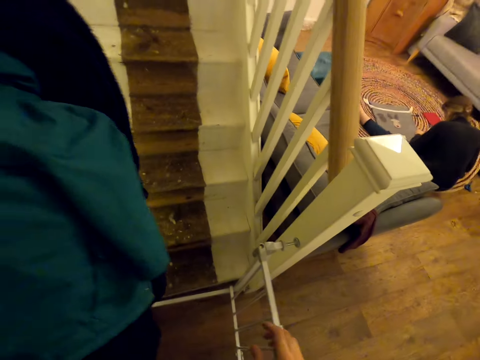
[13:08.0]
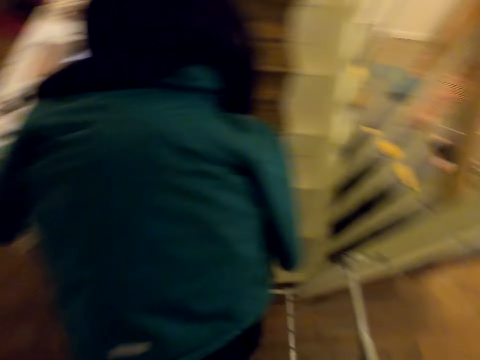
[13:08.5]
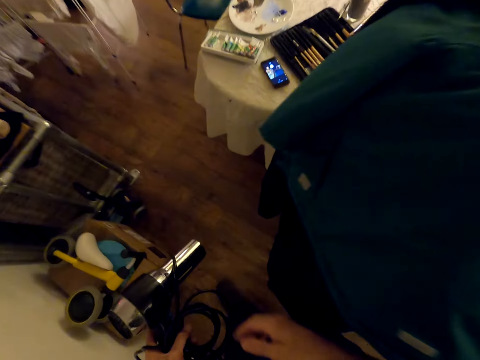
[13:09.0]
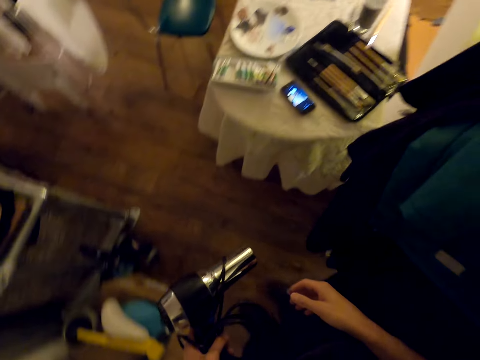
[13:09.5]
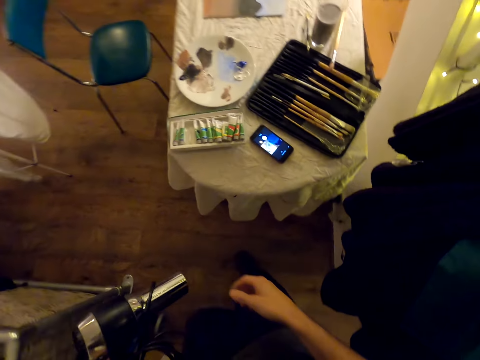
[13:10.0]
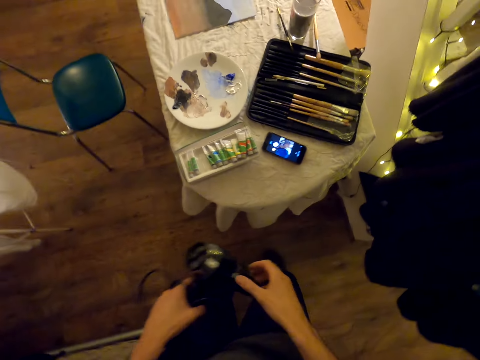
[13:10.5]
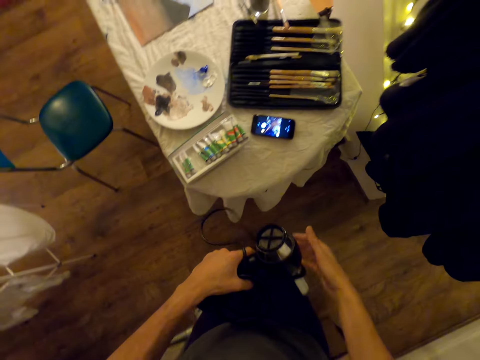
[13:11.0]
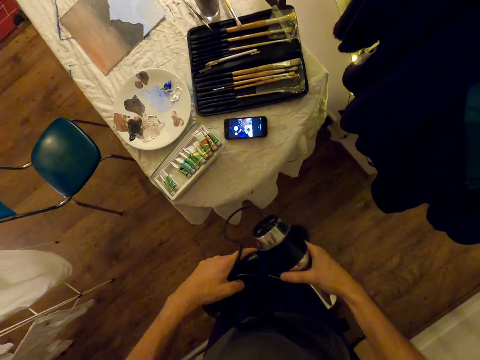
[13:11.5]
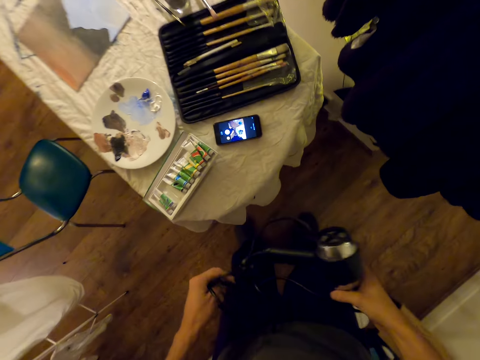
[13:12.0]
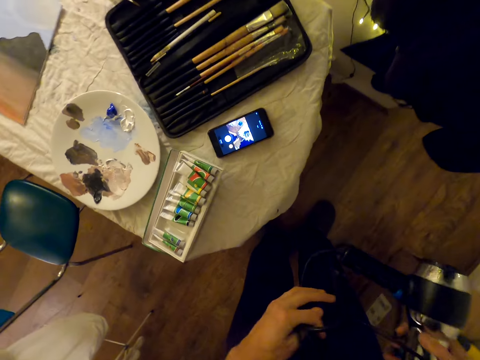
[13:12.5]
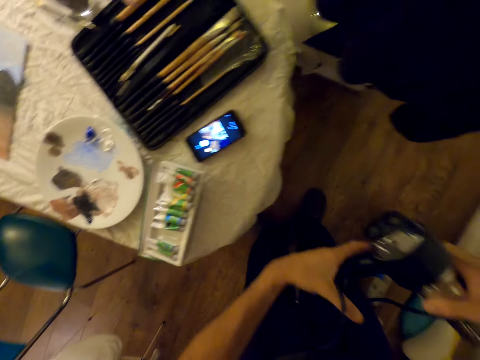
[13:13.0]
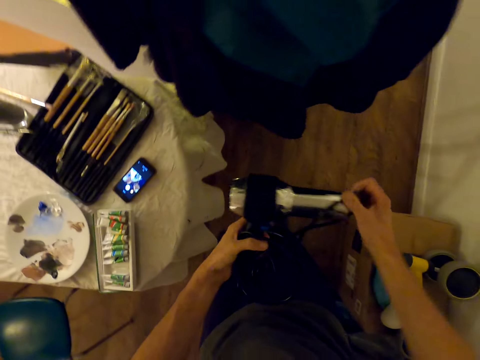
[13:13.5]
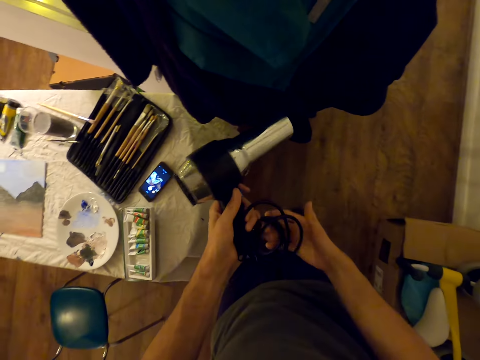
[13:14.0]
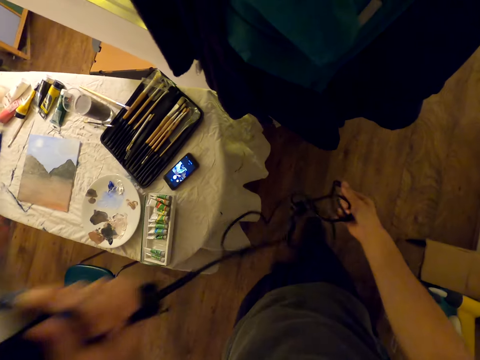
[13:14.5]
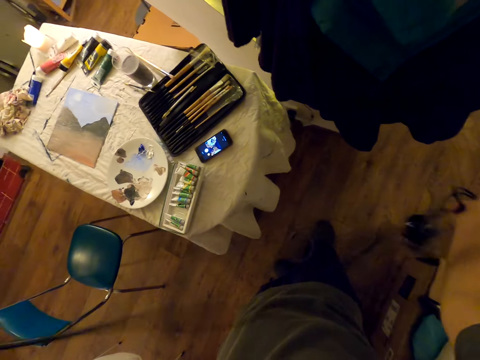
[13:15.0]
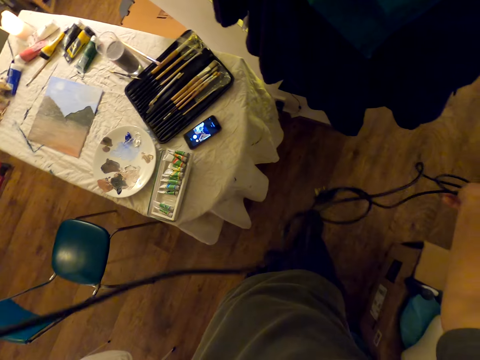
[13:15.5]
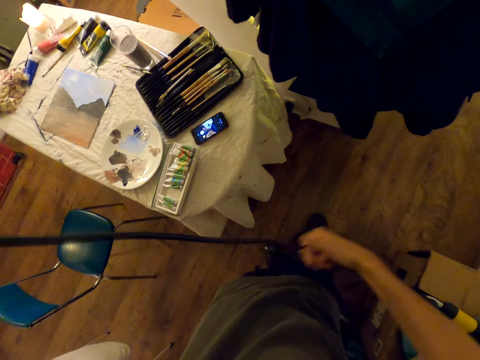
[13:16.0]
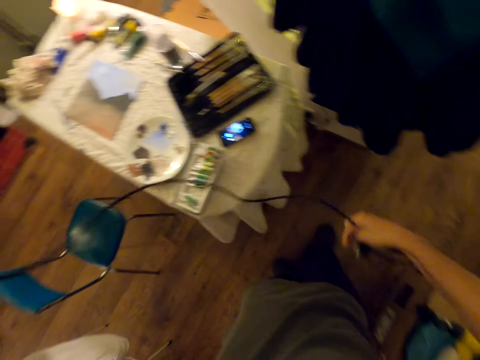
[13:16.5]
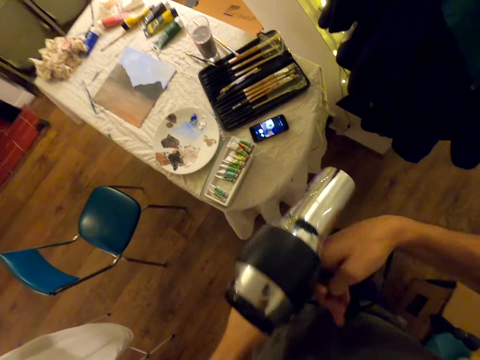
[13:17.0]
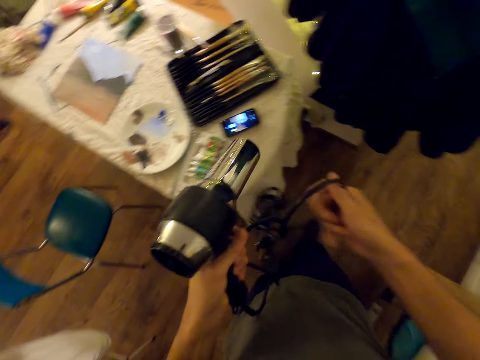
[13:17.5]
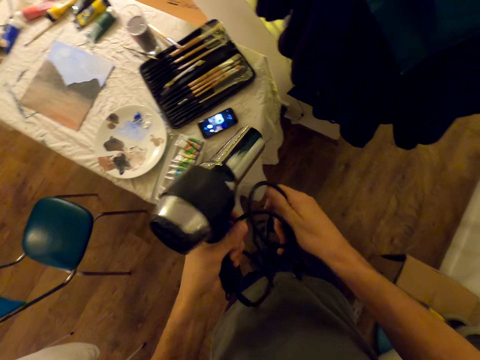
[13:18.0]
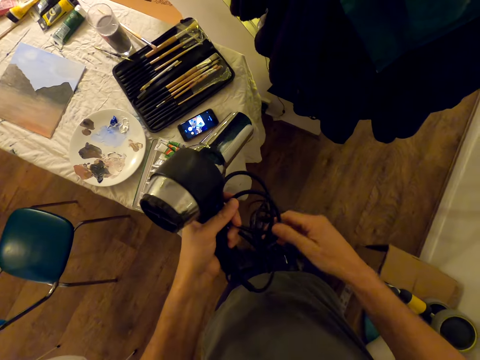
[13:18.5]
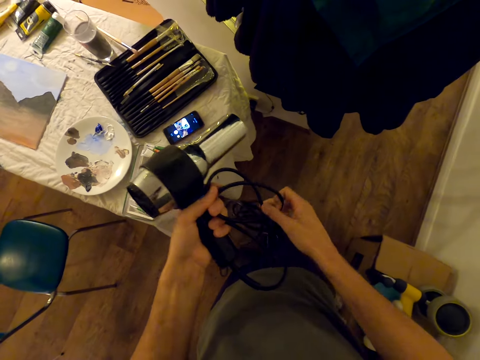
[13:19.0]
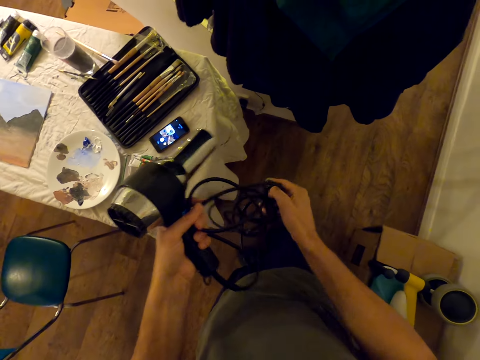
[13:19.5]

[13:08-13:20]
The camera wearer puts on his shoes. He speaks. He walks around. He unfolds the drier's power cable and pulls the blow drier's wire.

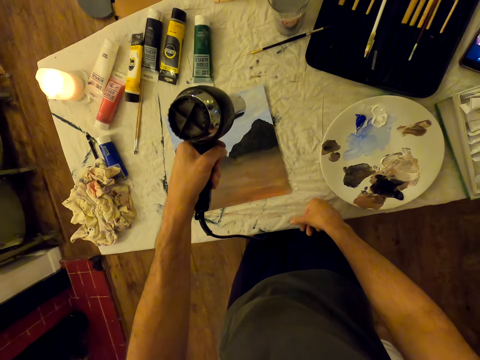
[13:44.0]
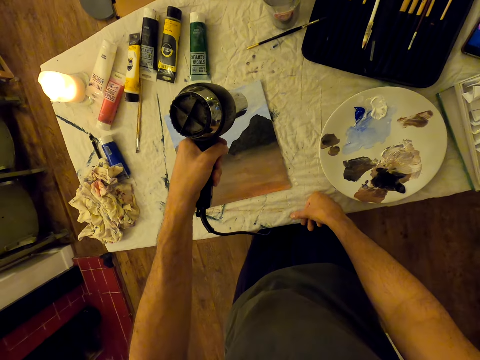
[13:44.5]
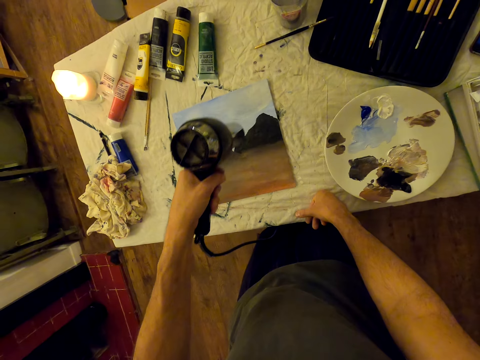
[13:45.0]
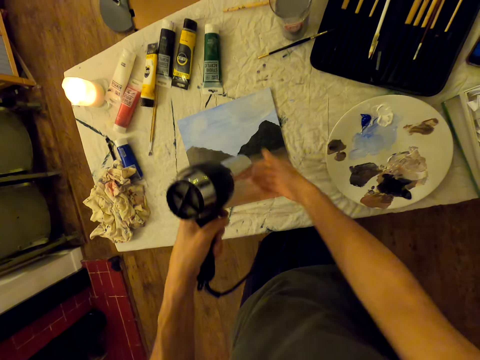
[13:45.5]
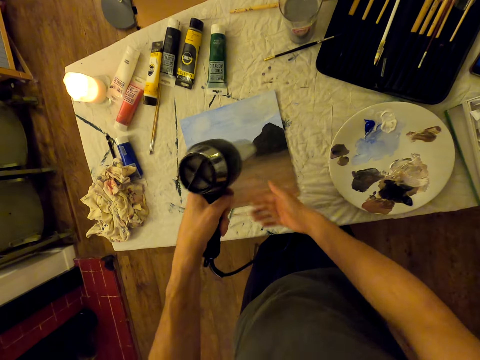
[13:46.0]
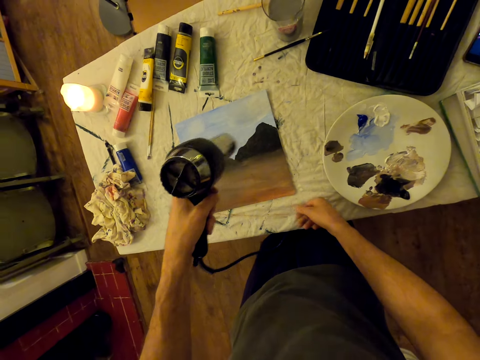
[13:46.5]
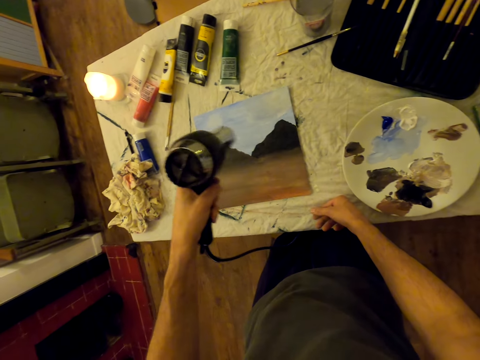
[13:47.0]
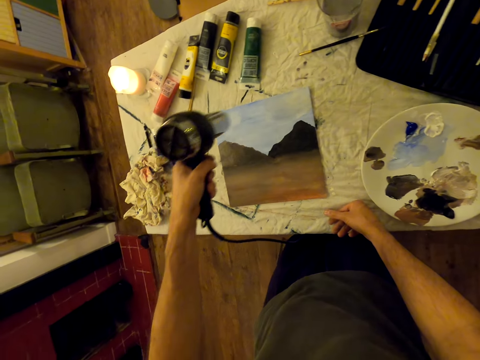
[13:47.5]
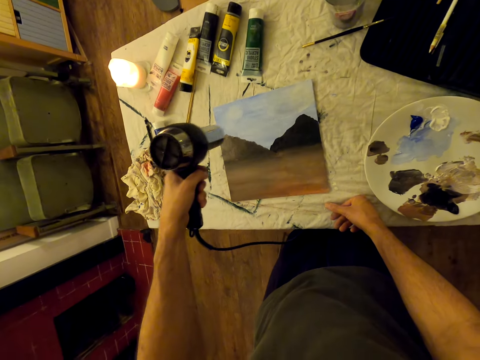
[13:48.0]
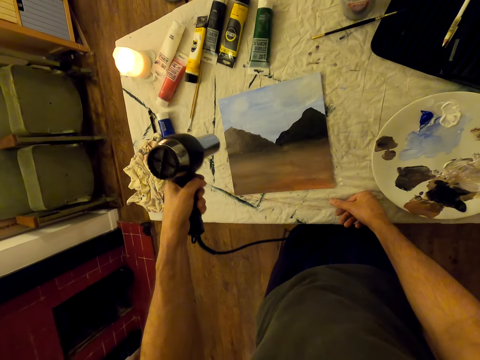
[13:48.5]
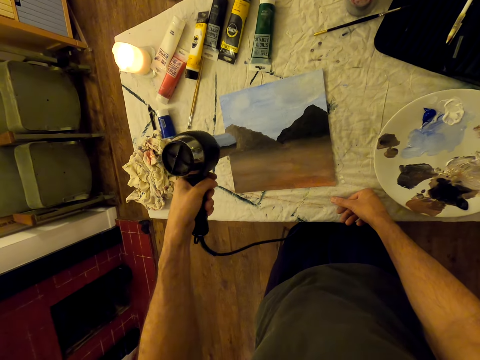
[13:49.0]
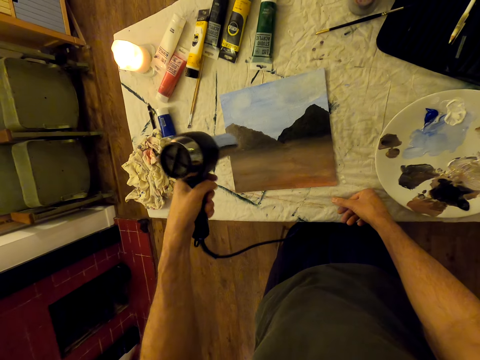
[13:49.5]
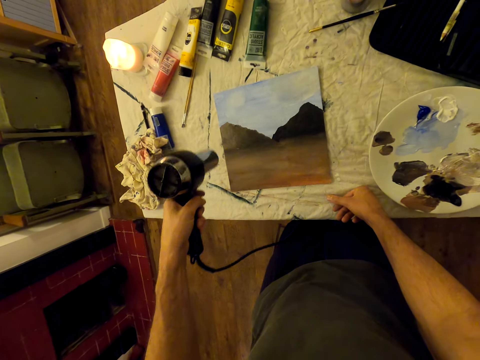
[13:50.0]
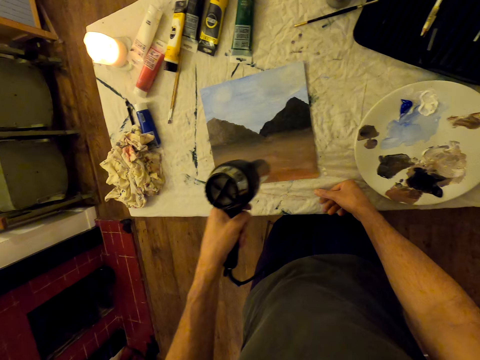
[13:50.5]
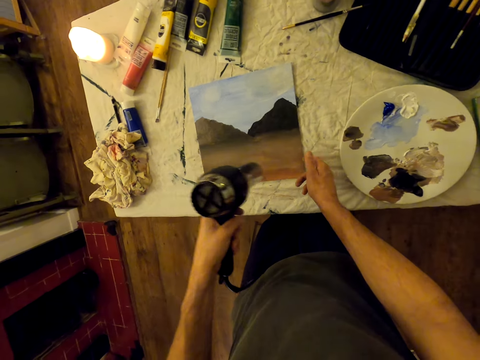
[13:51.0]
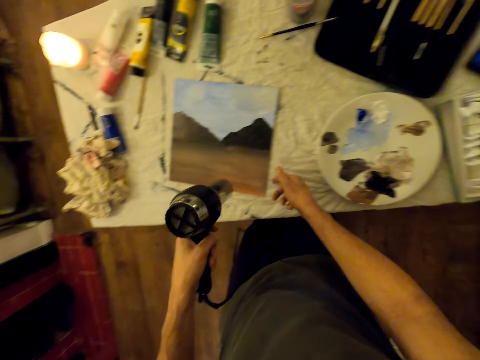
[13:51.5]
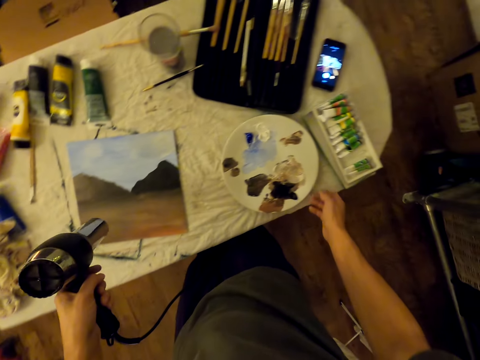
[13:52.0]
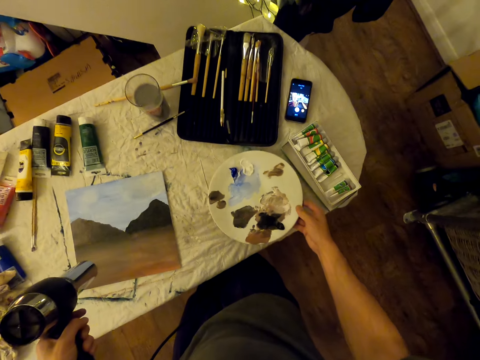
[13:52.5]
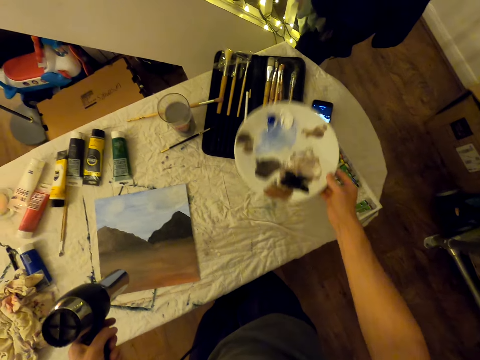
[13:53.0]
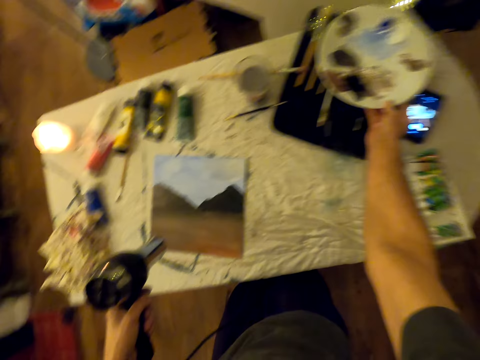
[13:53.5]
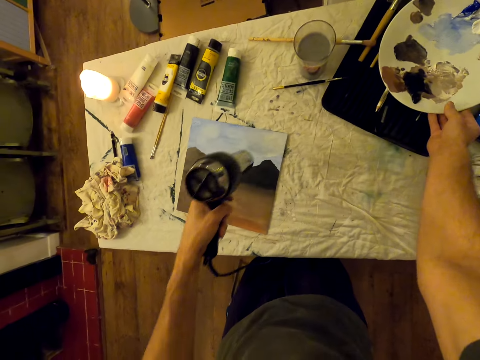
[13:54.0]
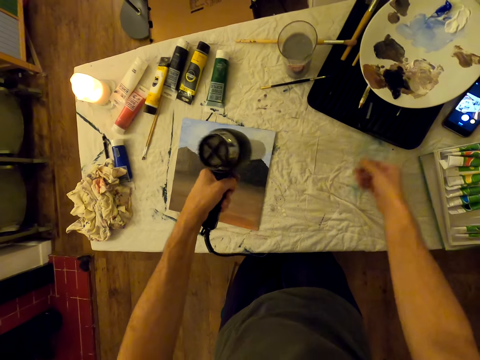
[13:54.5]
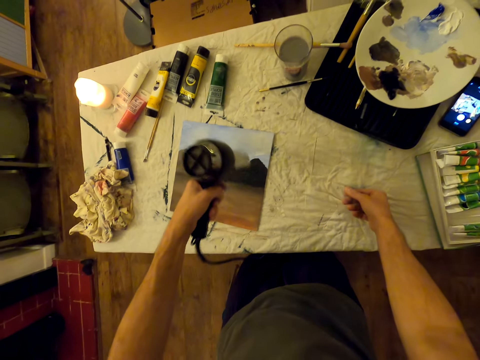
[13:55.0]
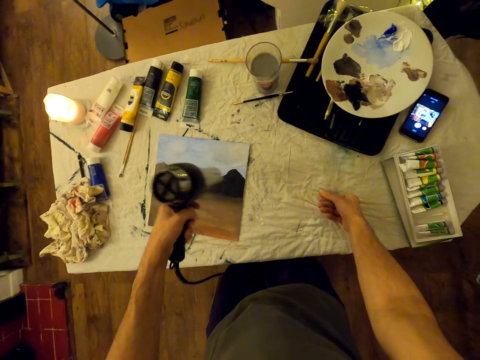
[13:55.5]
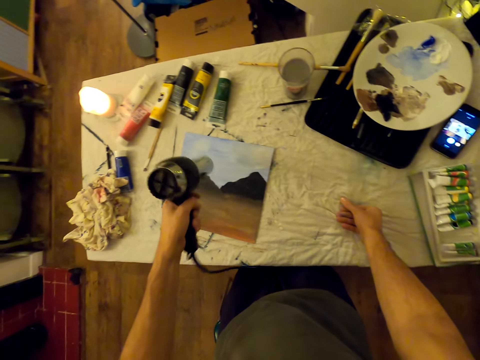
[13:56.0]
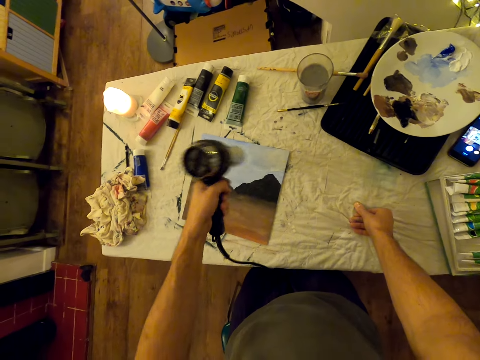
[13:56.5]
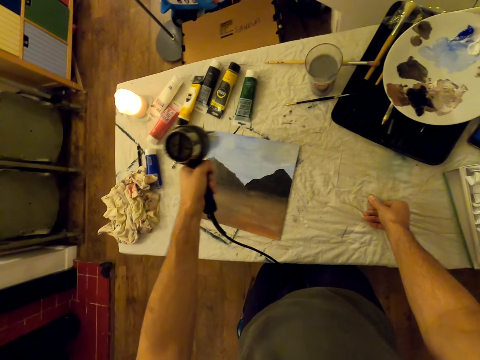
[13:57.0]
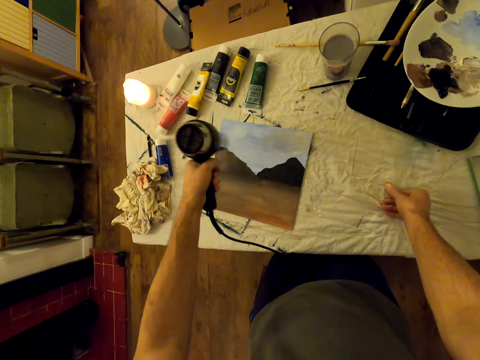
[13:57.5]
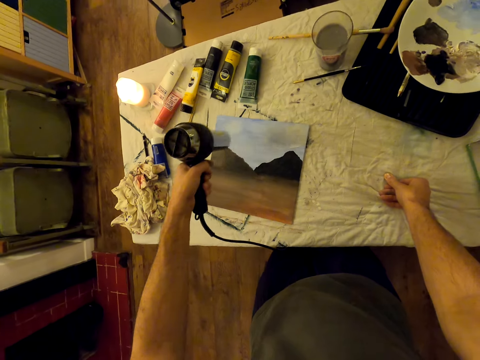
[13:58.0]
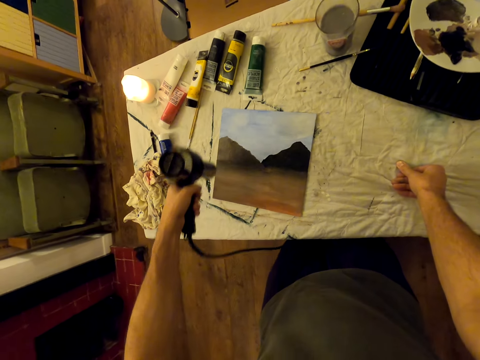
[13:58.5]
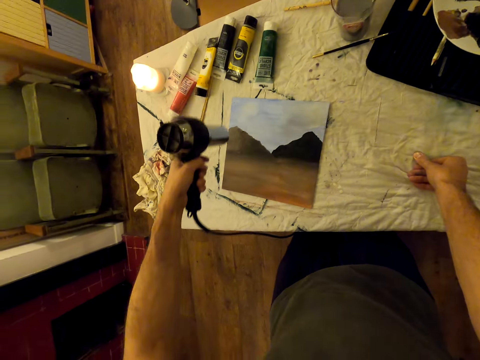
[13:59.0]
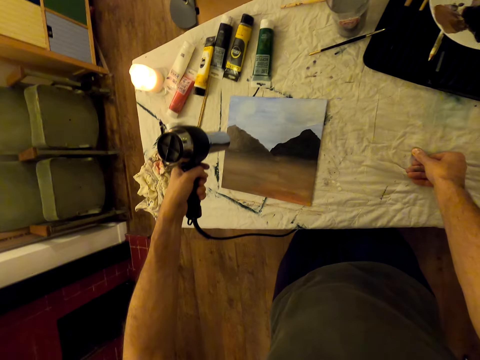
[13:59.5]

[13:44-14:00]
The camera wearer places his hand on the mouth of the blow dryer. He blows the air to the painting with the blow dryer. He moves the board on a table. He puts the paint in the plate away. He lifts a palette from the table and places the palette on the paint brush tray. He blow dries the board.
